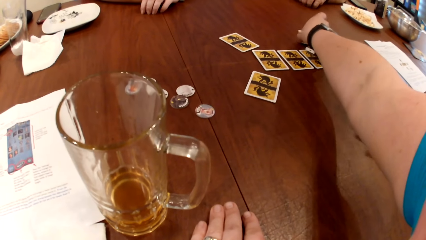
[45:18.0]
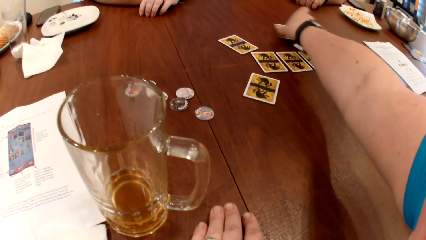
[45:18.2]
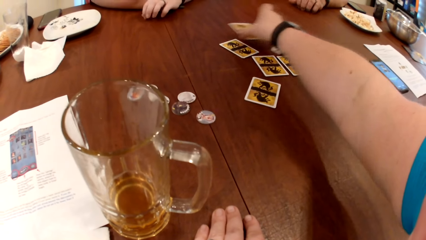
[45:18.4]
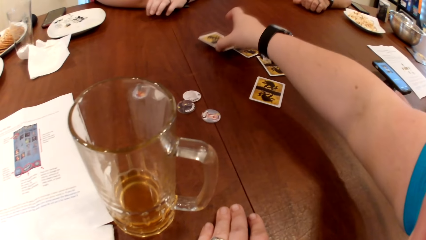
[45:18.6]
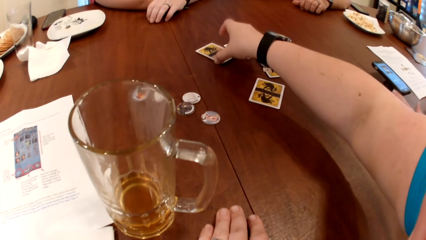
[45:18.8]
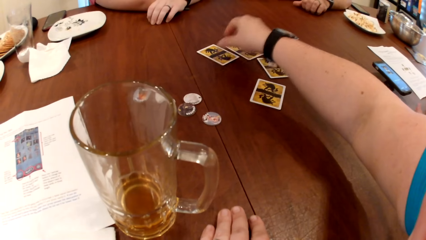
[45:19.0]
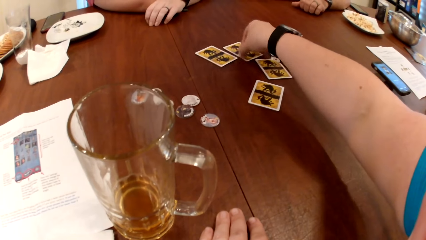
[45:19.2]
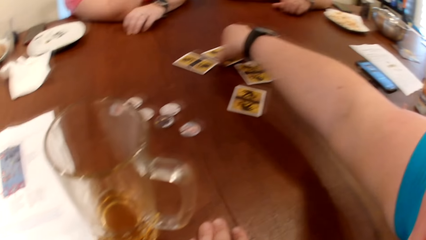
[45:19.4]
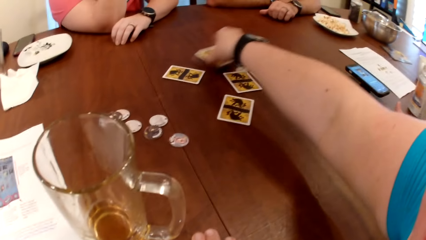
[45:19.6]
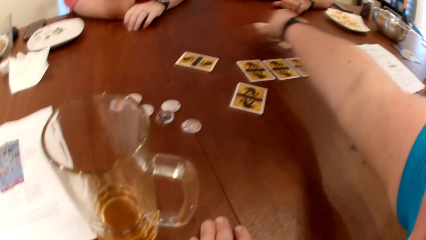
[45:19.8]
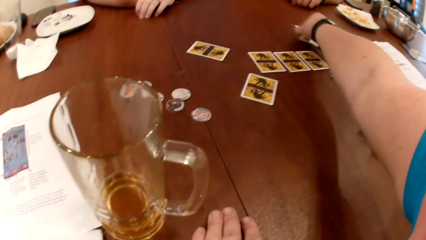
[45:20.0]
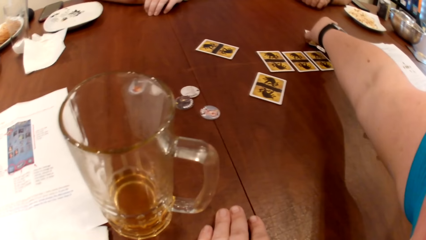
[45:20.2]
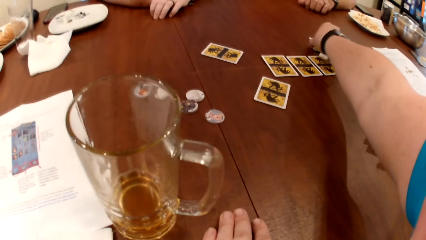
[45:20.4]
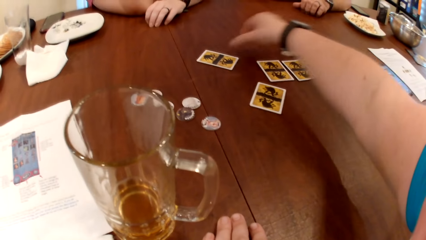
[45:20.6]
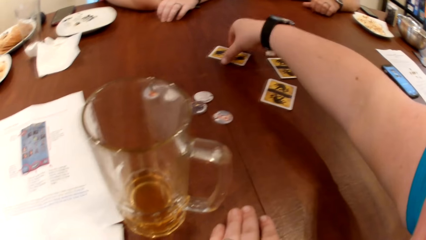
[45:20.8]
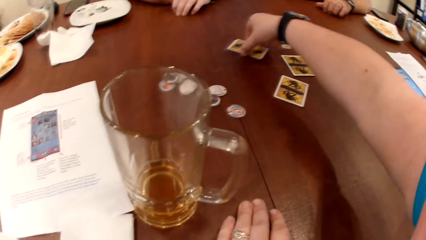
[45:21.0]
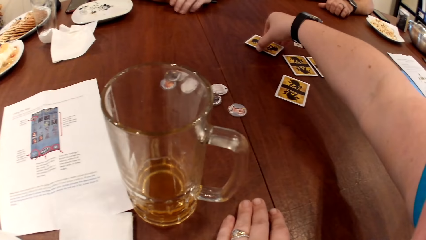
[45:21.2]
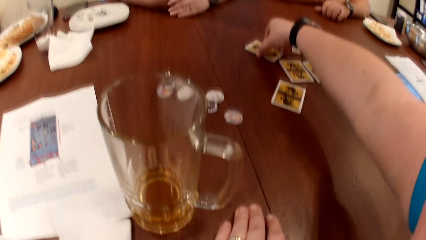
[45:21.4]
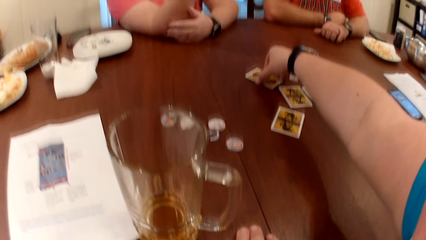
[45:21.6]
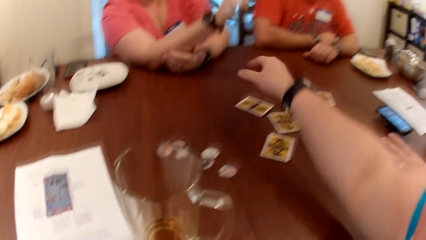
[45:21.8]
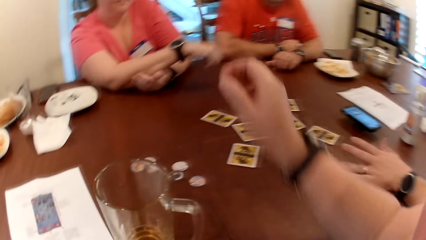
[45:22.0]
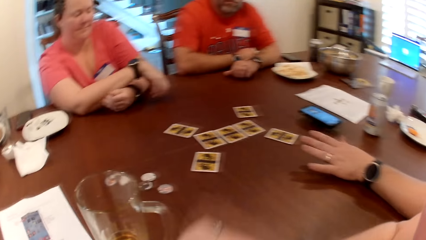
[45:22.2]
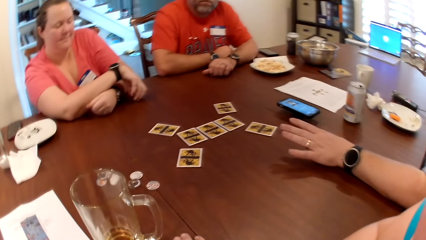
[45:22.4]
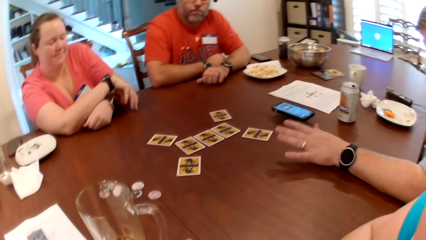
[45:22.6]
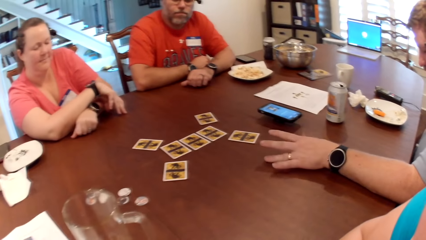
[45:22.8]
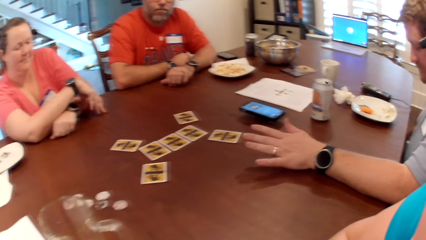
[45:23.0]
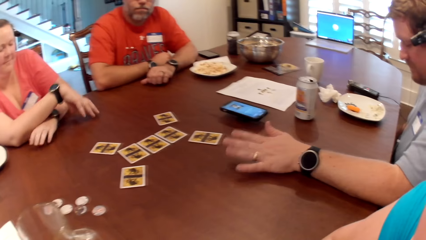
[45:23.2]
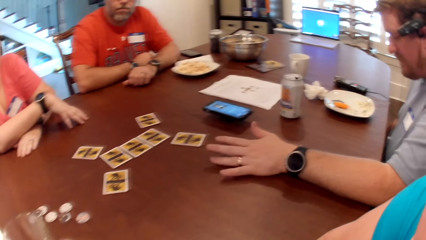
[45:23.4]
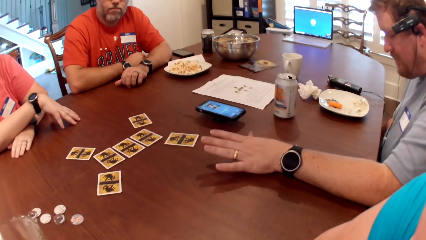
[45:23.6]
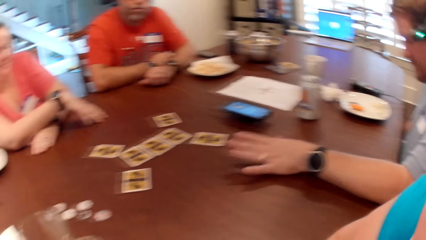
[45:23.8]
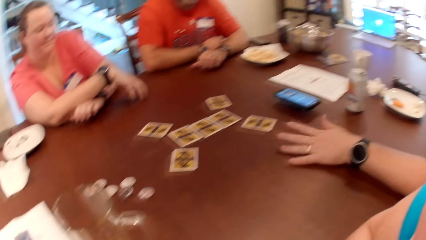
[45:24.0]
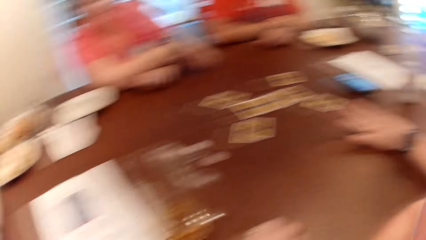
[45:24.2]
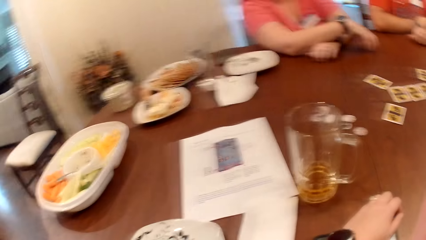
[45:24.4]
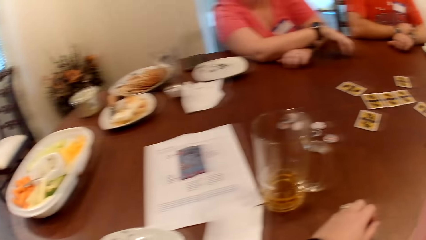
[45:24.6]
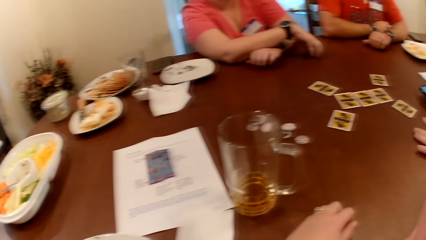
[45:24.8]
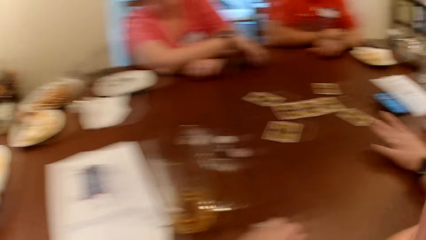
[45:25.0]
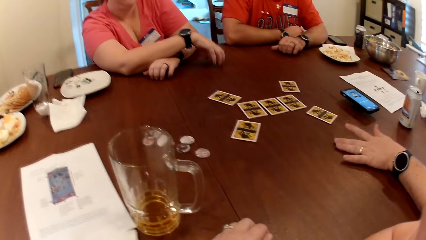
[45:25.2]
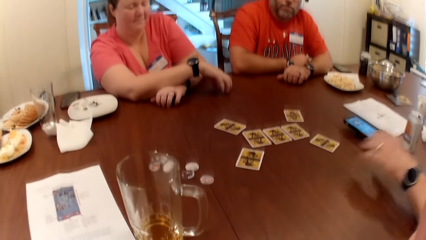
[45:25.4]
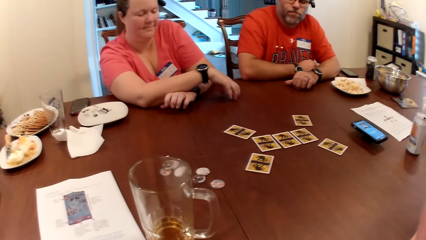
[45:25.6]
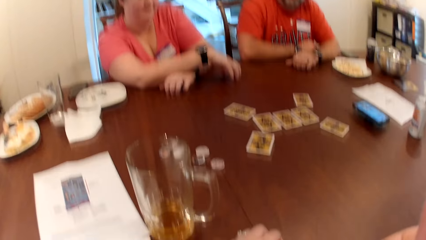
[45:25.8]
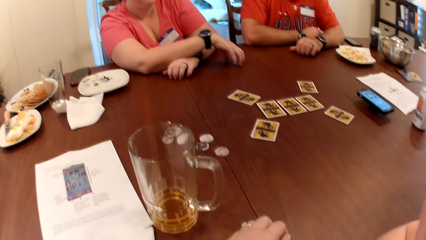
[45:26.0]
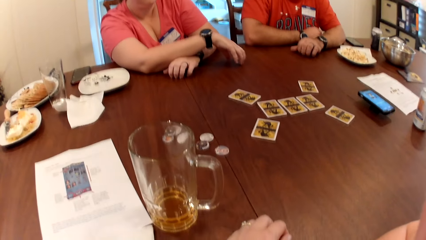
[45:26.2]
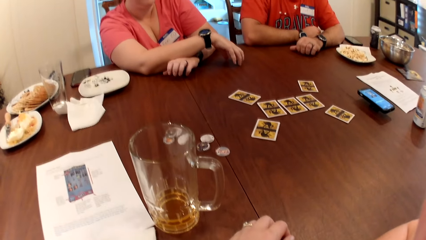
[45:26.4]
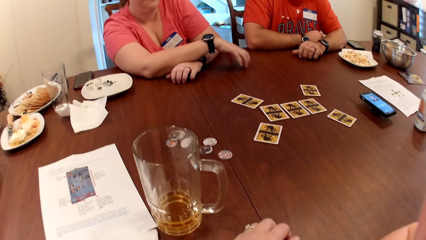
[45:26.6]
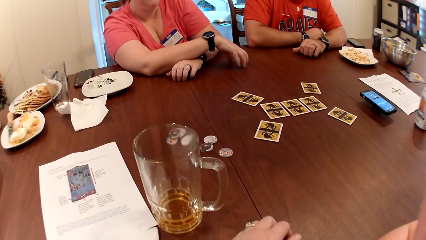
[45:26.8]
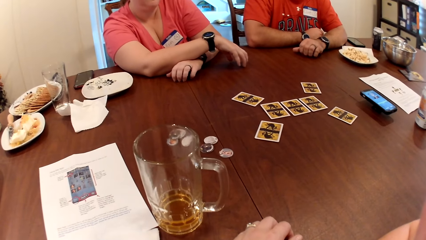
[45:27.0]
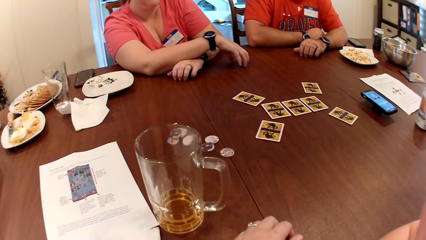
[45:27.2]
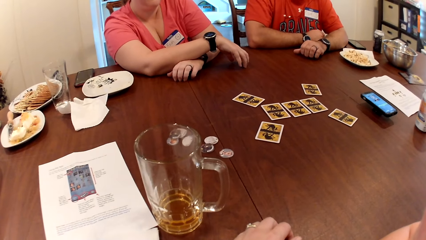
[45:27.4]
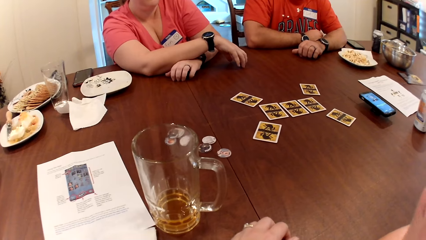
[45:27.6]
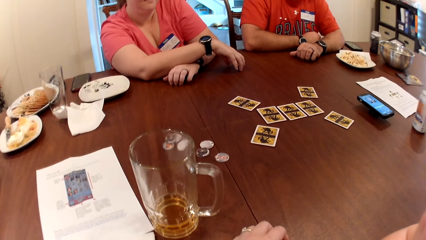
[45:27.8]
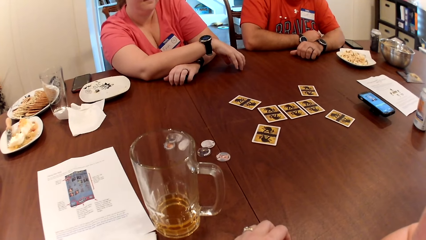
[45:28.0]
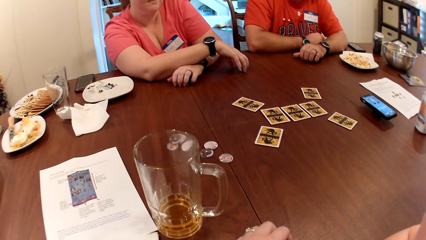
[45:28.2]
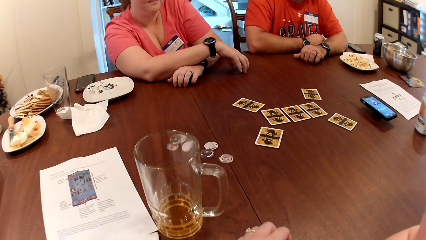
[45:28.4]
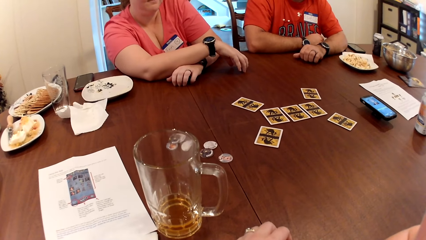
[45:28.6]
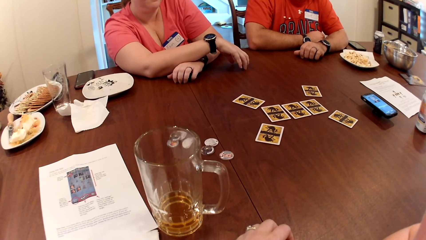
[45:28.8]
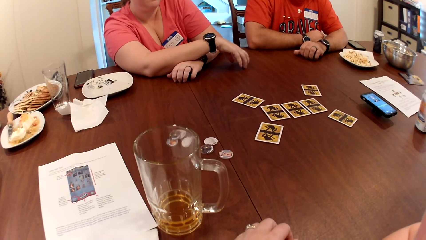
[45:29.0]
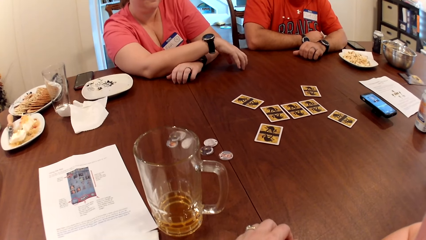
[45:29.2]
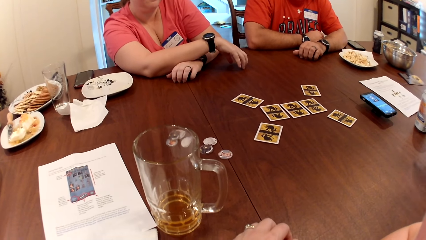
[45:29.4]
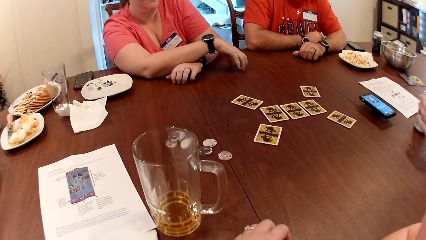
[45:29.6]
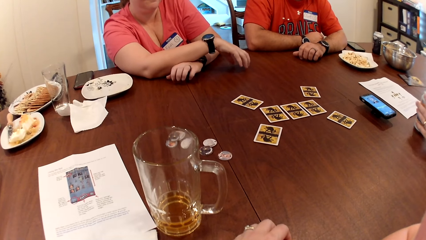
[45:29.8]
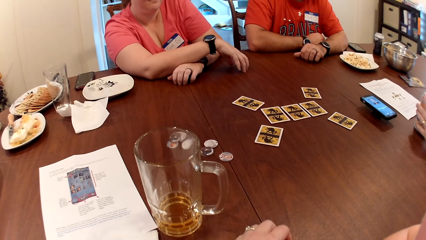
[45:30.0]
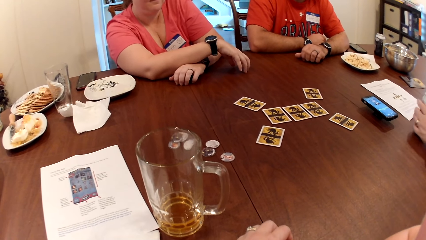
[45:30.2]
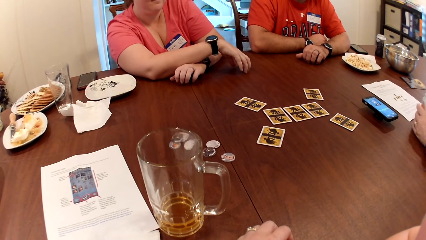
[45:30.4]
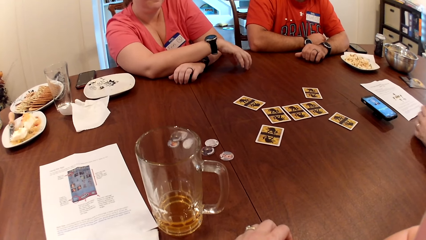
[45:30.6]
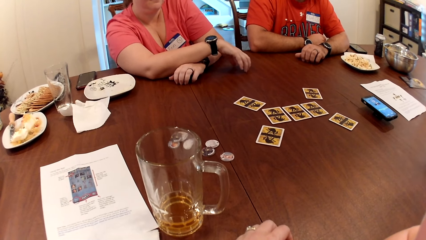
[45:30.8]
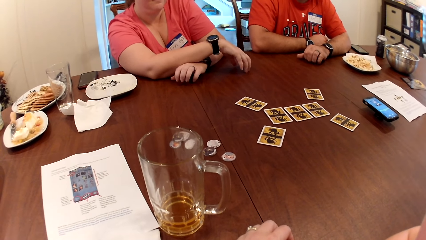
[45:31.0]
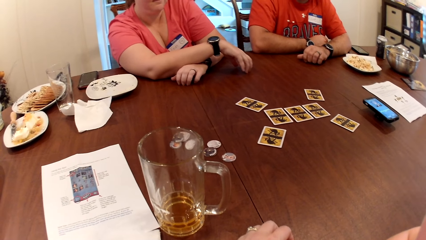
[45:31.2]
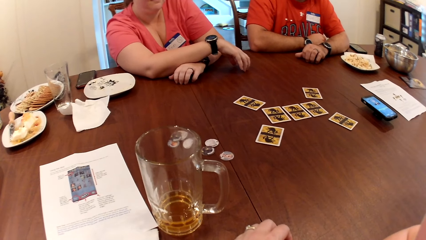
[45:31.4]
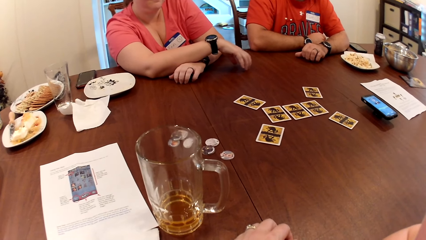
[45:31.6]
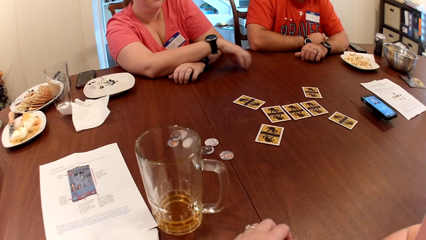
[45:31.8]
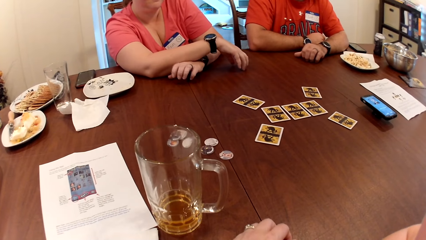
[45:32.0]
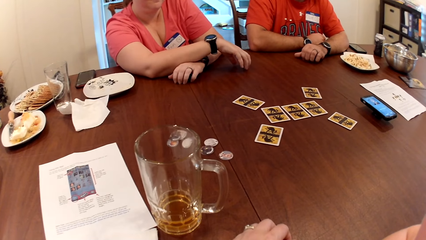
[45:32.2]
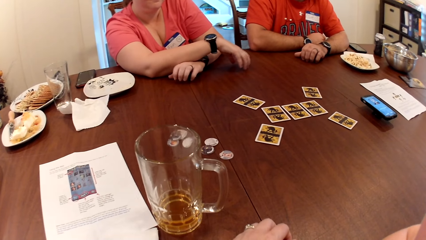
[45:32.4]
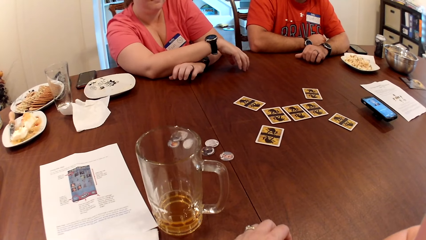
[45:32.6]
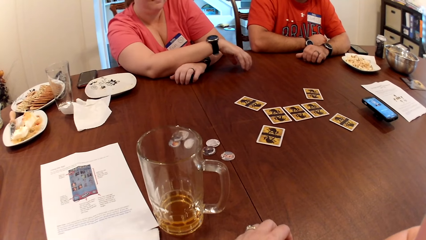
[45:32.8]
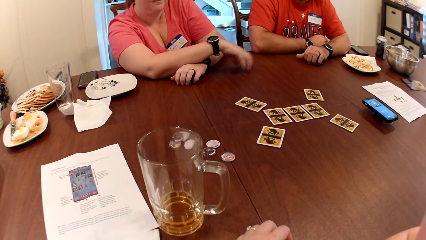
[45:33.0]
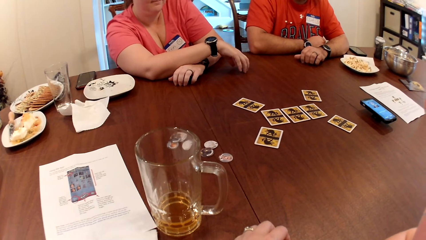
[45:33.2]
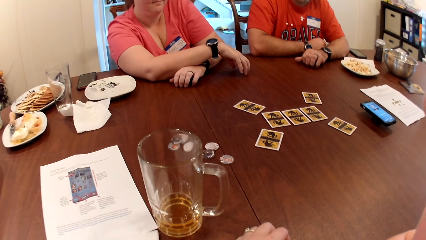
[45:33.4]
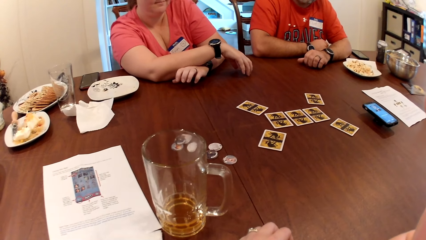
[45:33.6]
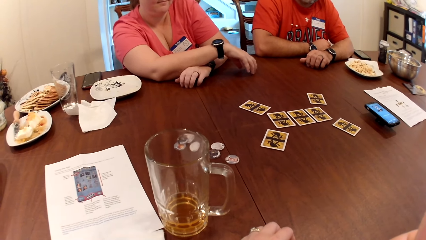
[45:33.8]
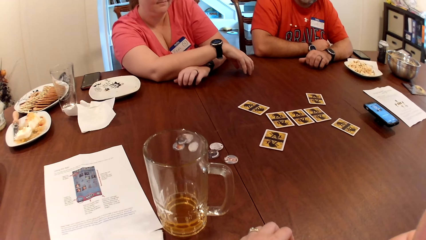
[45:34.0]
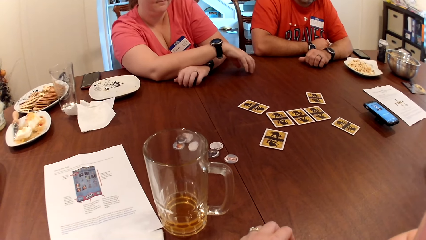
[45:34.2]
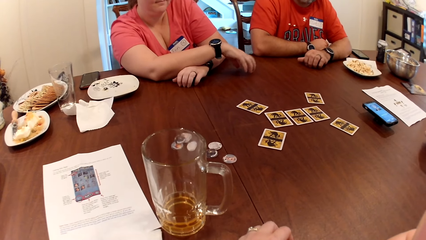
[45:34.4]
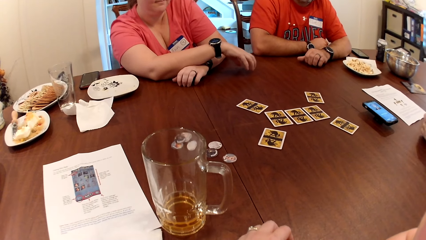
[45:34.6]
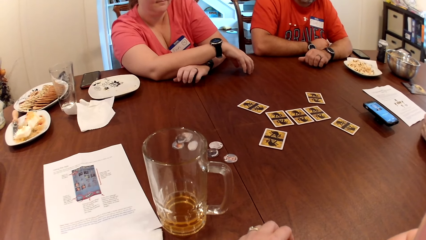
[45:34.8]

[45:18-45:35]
The camera wearer picks a card from the table with her right hand. She drops the card on the table with her right hand. She moves the card. She picks a card from the table with her right hand. She drops the card on the table with her right hand. She moves the card on the table with her right hand. A man taps the table with his left hand. A woman taps the table with both hands. The camera wearer turns to another man. The other man picks his beer mug. The first man picks a can bottle from the table with his left hand.
